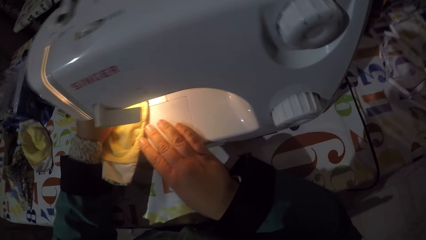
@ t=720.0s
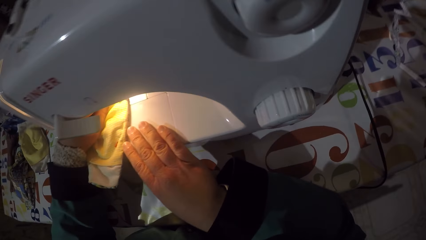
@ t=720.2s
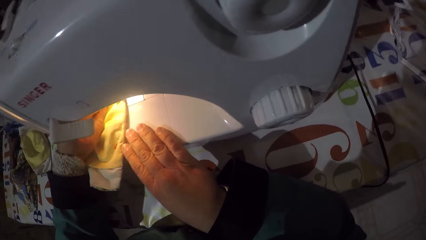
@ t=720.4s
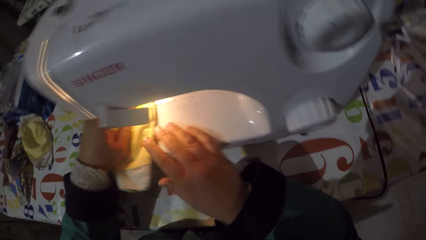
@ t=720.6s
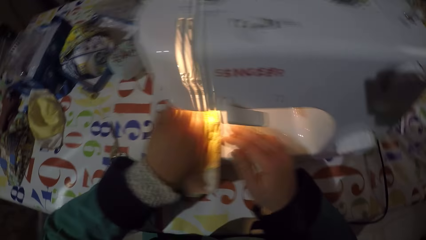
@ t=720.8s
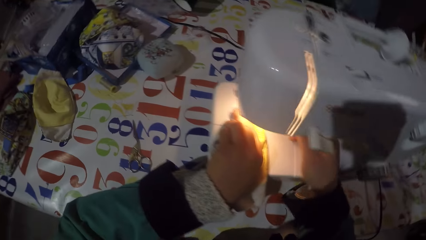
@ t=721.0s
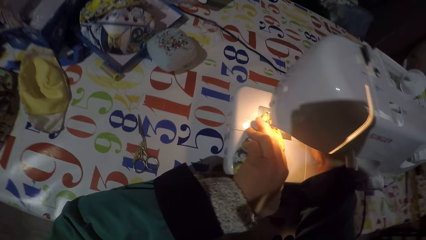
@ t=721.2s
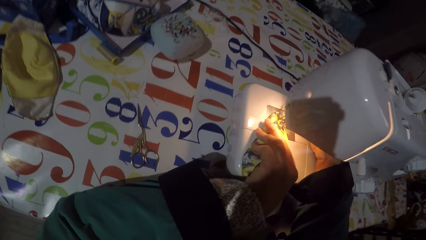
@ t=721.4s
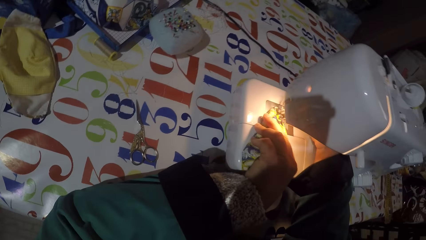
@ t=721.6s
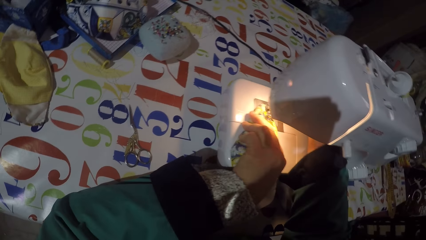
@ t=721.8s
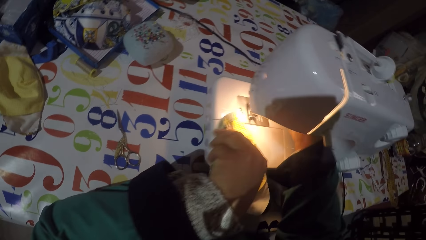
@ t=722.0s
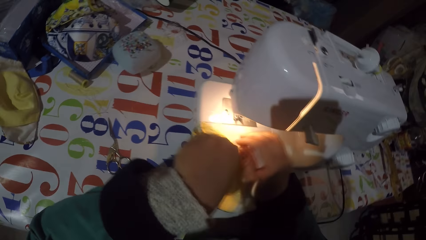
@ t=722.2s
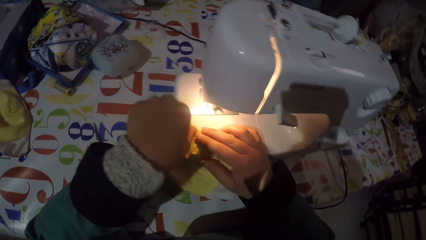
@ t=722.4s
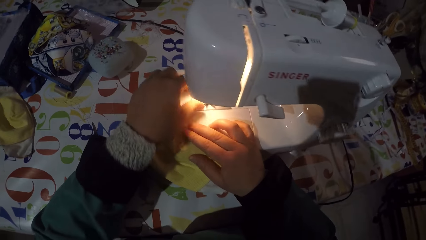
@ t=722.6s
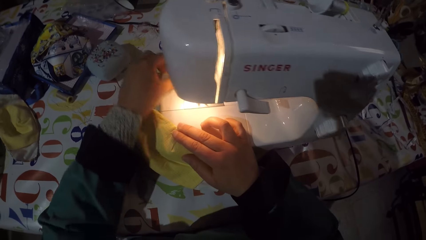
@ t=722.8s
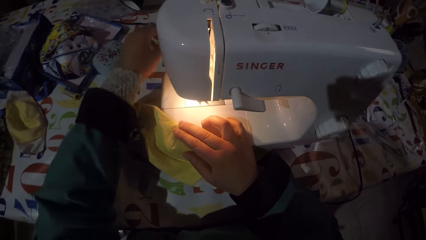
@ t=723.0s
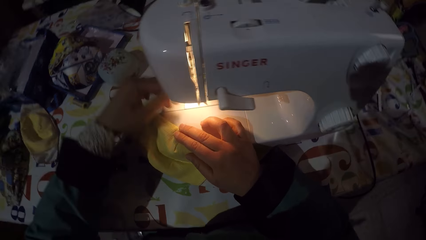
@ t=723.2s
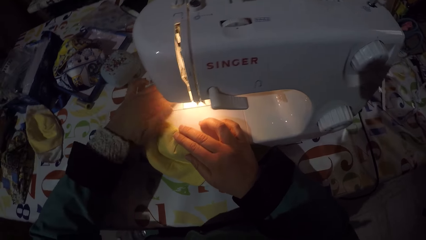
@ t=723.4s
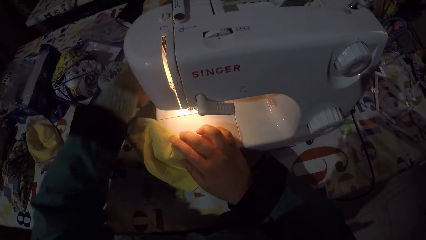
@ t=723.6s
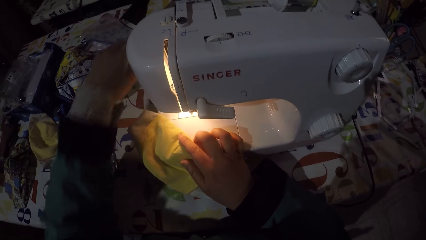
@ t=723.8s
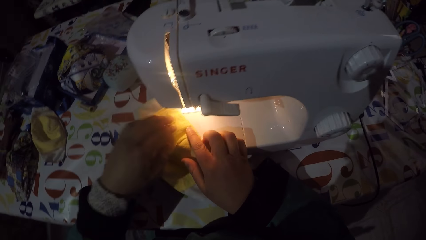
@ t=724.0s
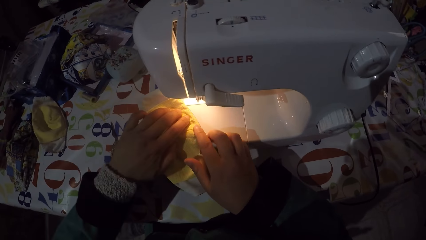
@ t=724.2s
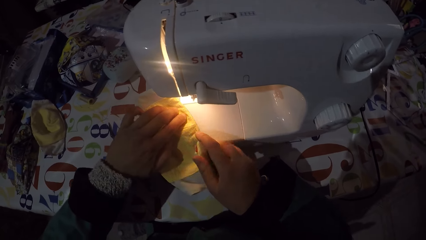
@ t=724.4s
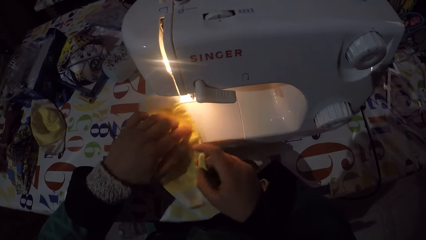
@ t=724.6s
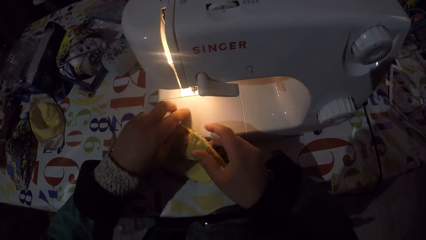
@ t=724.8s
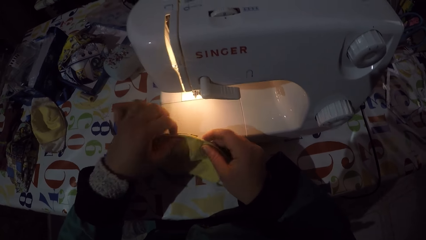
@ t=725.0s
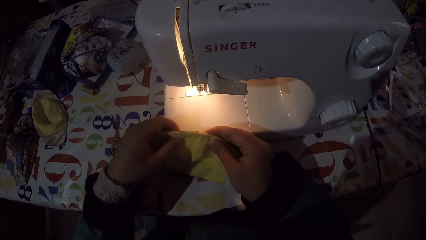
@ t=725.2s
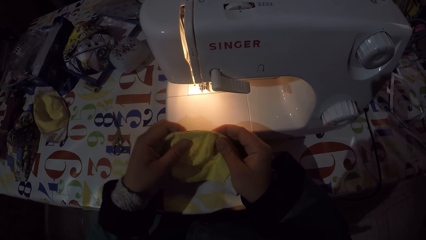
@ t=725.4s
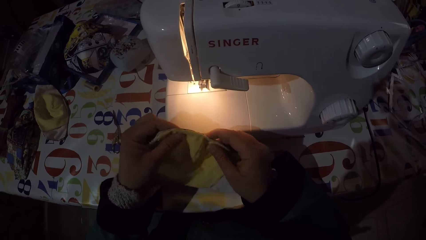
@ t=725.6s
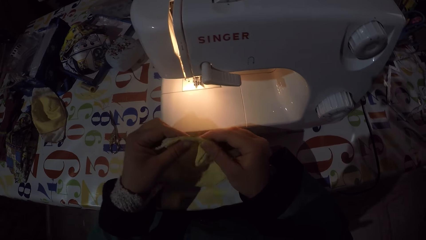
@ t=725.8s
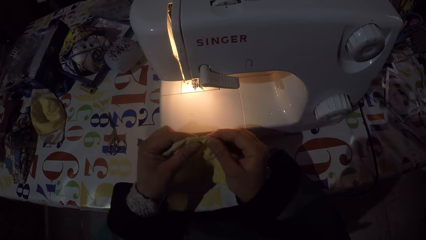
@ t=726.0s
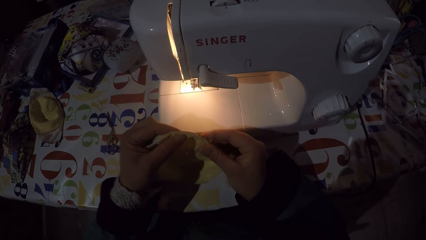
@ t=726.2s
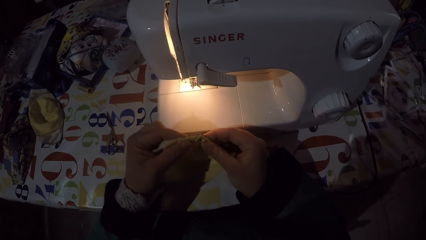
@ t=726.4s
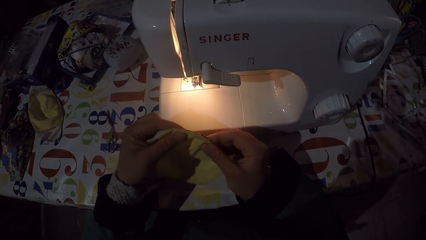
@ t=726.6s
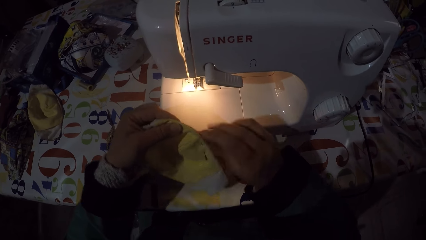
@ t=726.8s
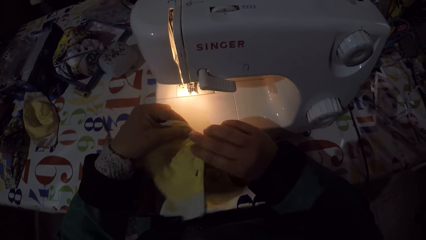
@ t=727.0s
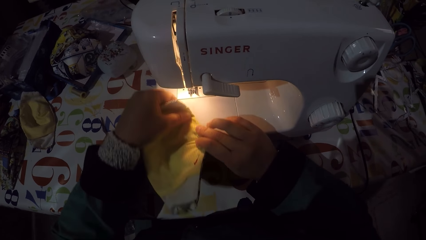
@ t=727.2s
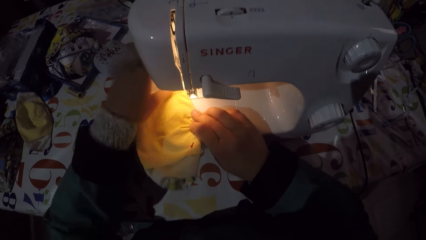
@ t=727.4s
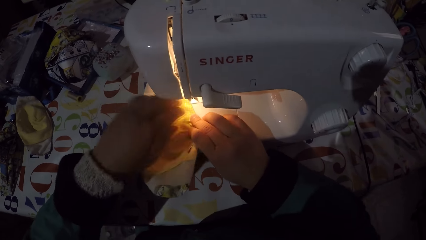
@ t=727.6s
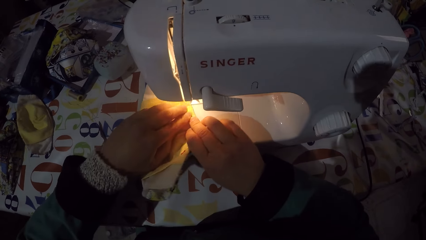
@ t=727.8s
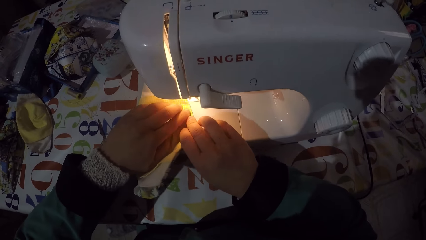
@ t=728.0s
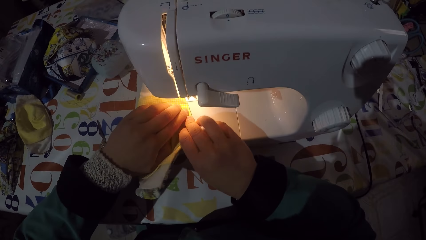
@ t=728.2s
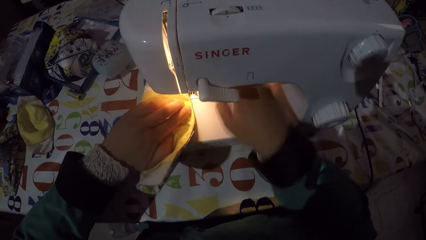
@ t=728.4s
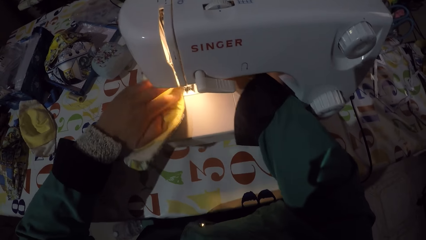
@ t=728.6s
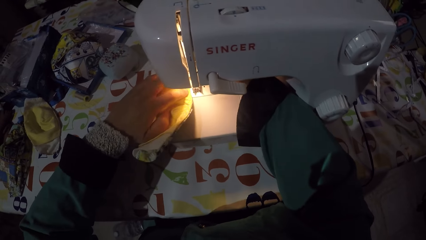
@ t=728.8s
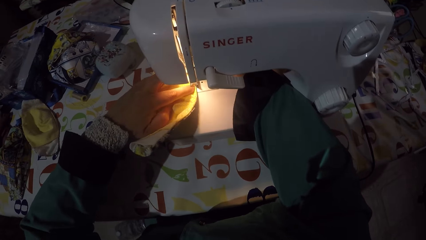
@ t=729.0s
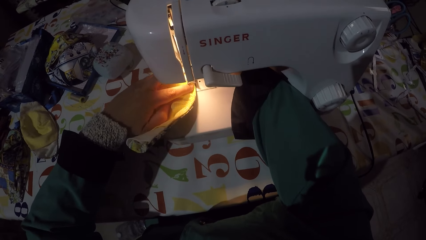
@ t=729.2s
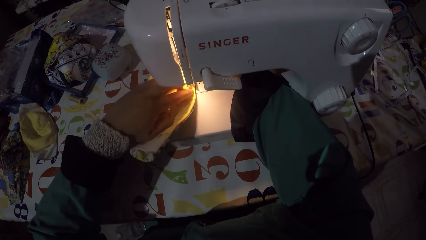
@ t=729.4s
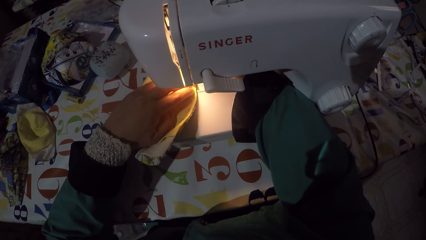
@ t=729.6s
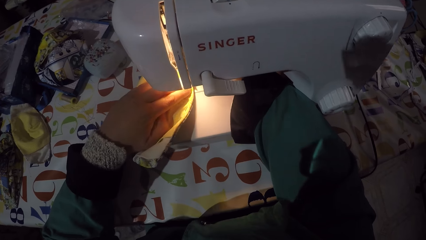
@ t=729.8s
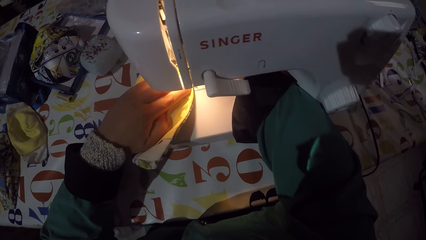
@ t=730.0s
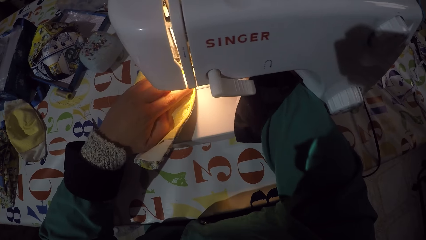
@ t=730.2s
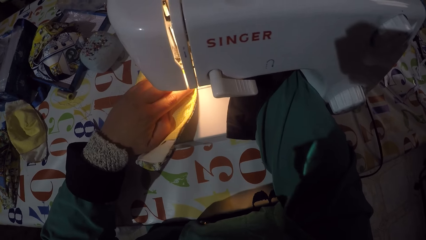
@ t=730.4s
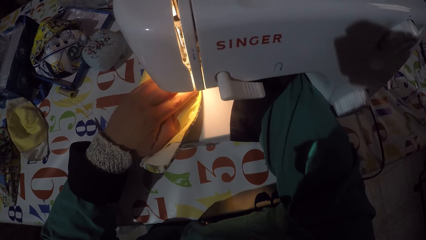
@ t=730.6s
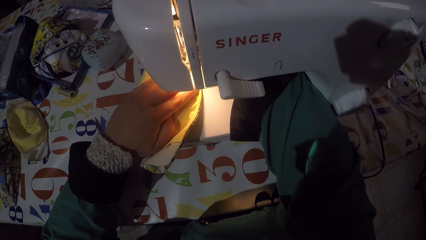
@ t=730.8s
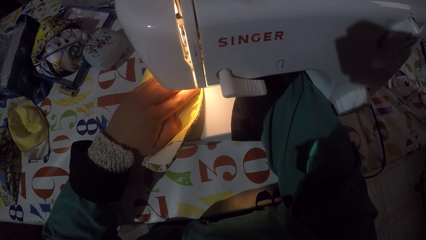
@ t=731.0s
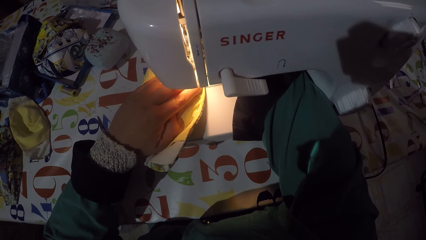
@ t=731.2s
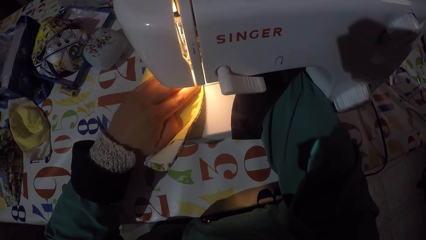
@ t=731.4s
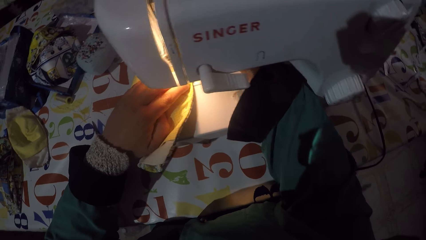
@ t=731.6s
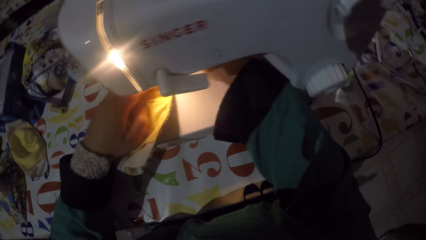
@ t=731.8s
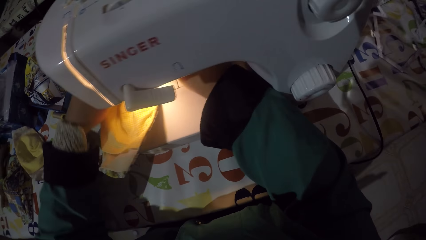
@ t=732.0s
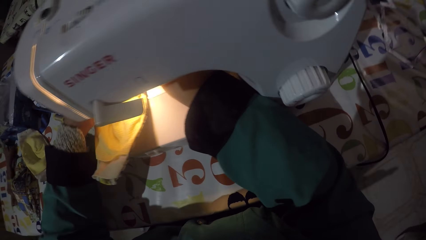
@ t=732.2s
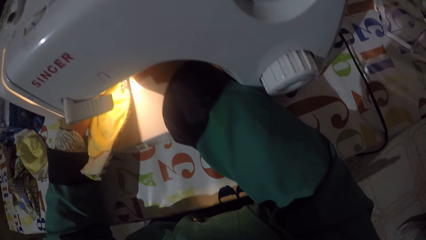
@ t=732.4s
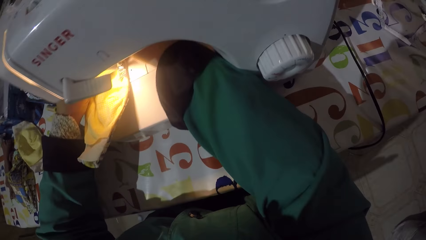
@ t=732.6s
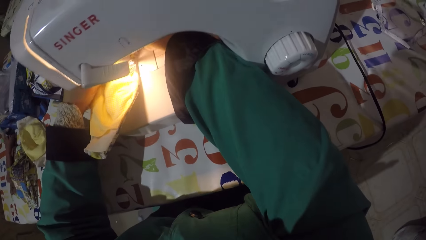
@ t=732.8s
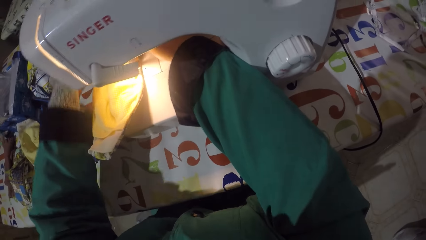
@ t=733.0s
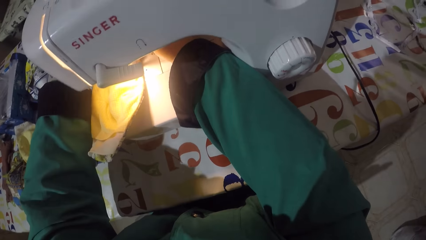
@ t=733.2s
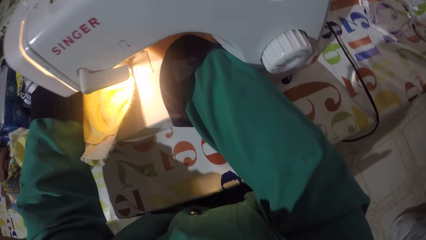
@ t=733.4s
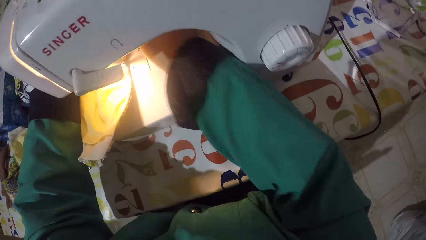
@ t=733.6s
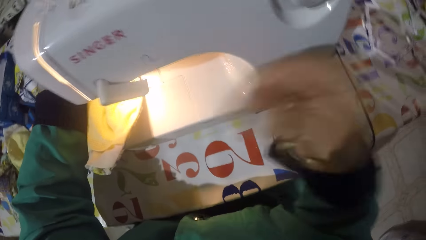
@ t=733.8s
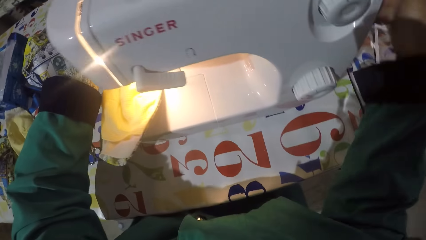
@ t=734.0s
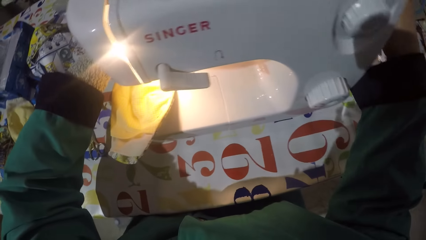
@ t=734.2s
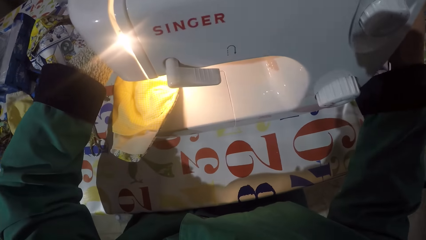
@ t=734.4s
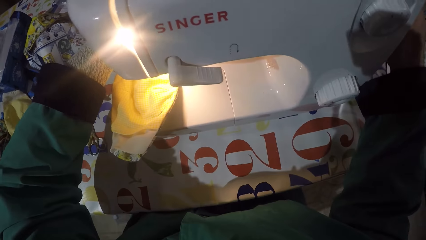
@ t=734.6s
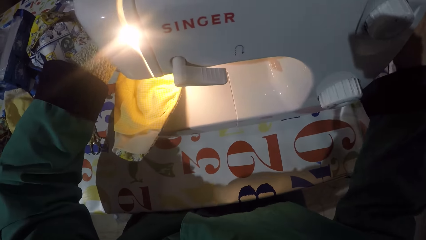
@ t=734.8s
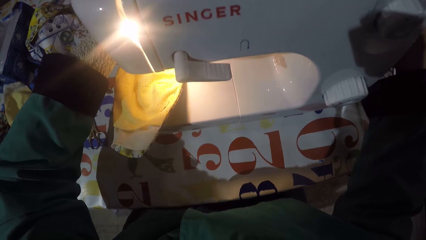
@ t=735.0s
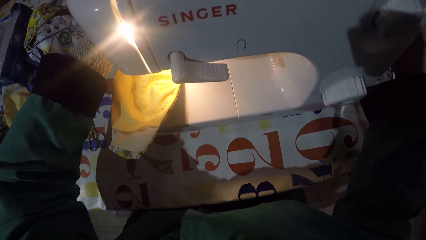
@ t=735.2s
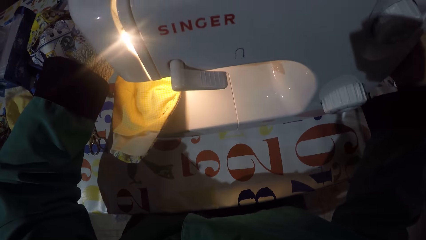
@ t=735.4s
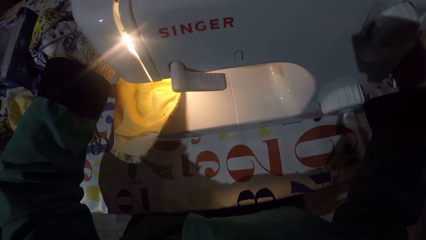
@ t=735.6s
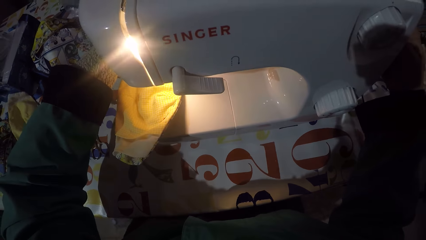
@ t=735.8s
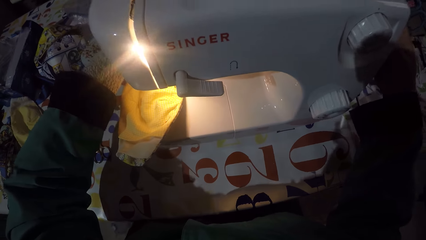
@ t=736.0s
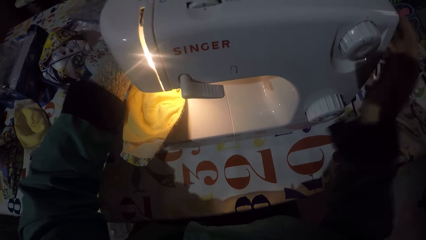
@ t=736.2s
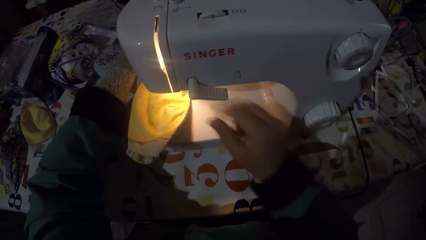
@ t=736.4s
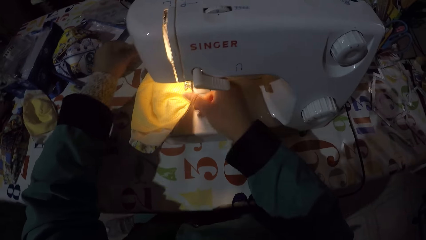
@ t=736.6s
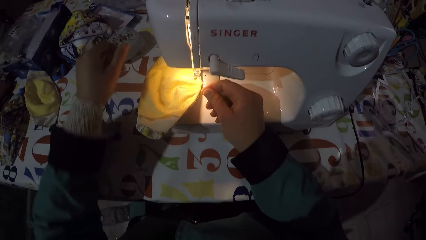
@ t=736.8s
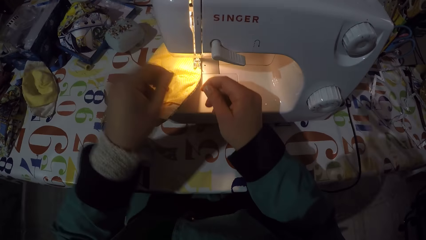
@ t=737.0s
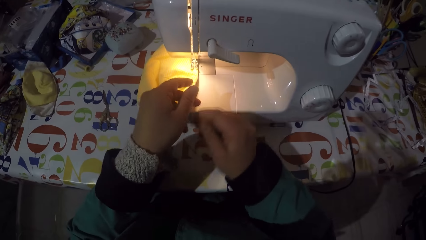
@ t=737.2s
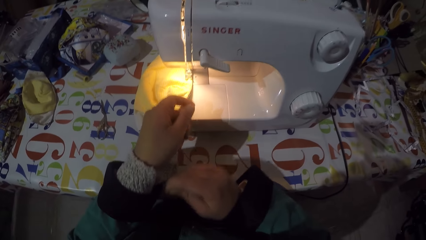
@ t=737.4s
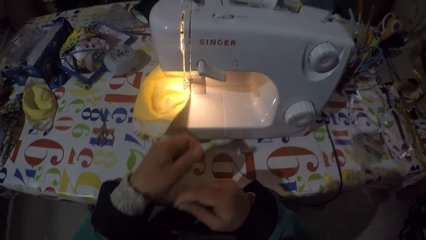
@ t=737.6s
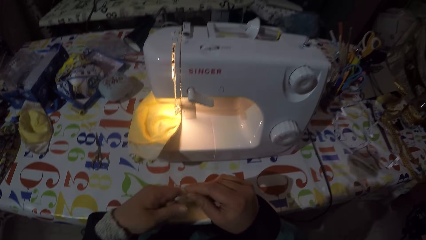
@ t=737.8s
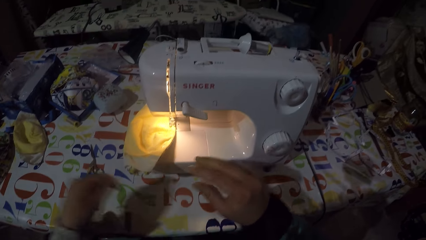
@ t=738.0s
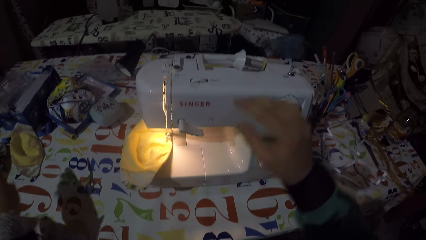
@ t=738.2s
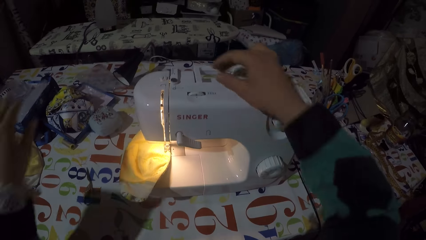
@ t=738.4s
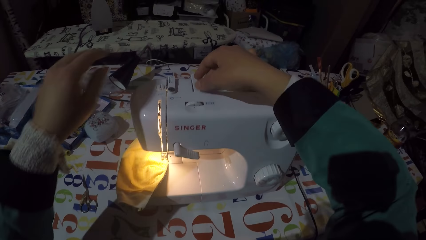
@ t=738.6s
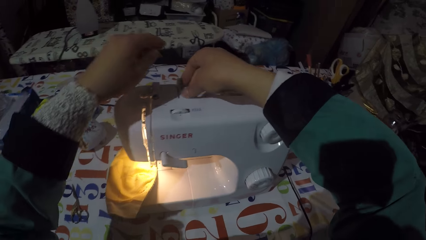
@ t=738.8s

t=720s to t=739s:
The camera wearer pulls the mask away from the needle. They wipe the sewing machine. They lift the mask from the sewing machine. They straighten the mask. They put the mask in the sewing machine. They push the mask underneath the needle. They adjust a balance wheel. They pull a string.
